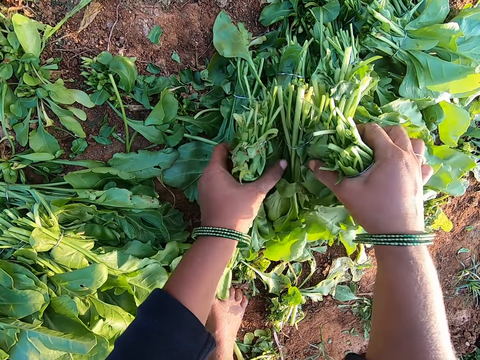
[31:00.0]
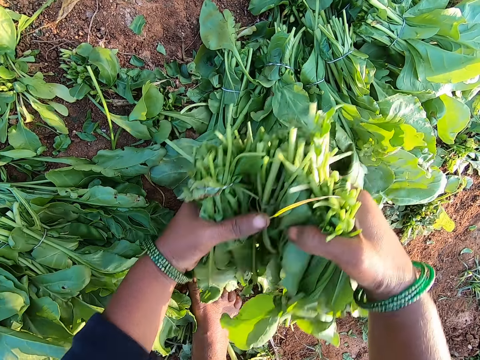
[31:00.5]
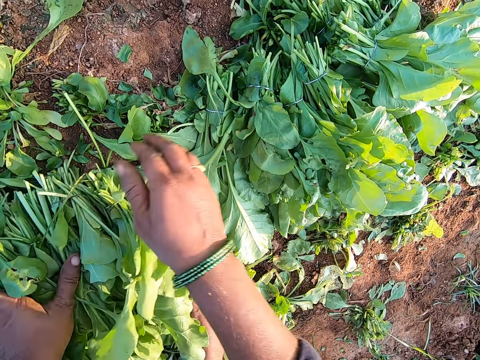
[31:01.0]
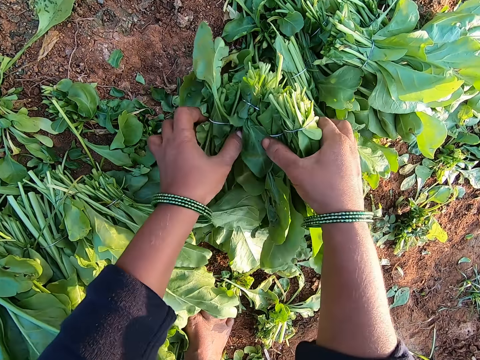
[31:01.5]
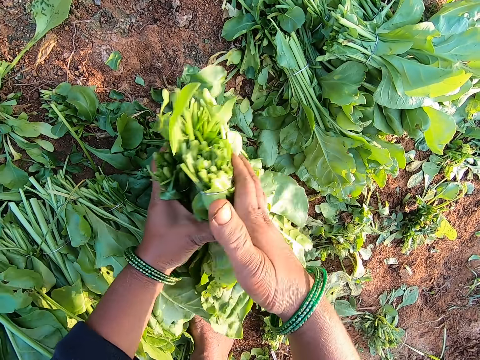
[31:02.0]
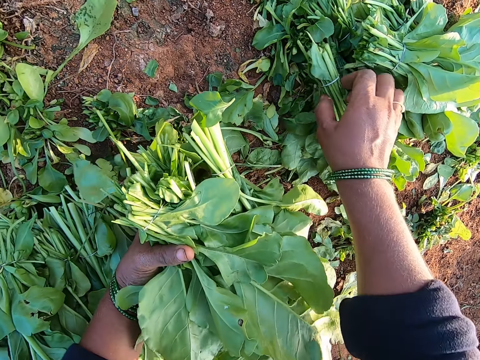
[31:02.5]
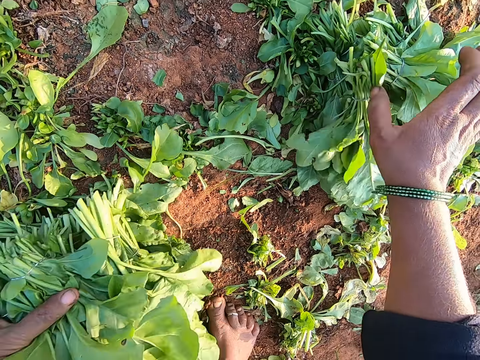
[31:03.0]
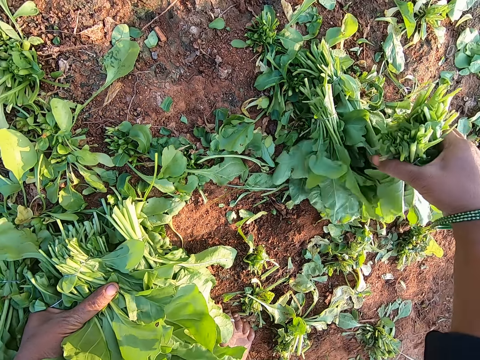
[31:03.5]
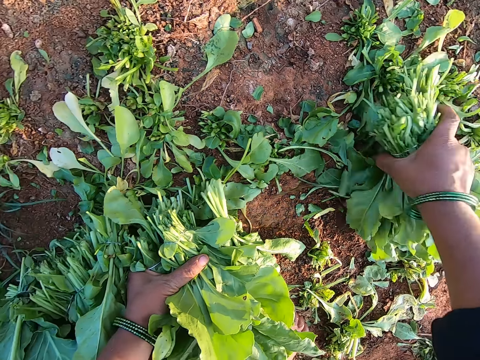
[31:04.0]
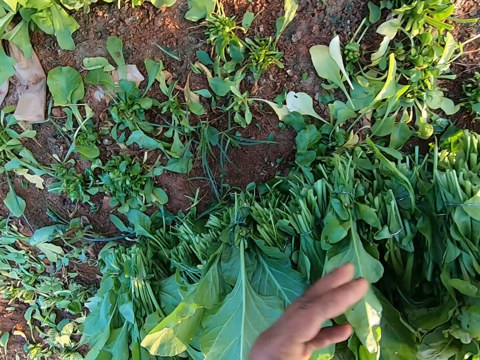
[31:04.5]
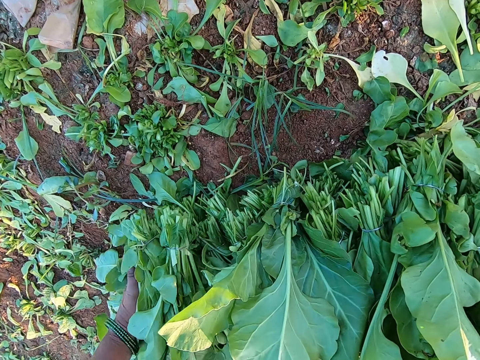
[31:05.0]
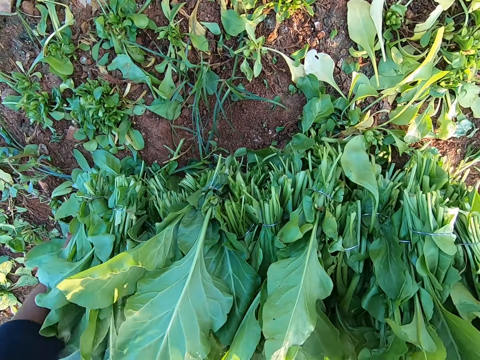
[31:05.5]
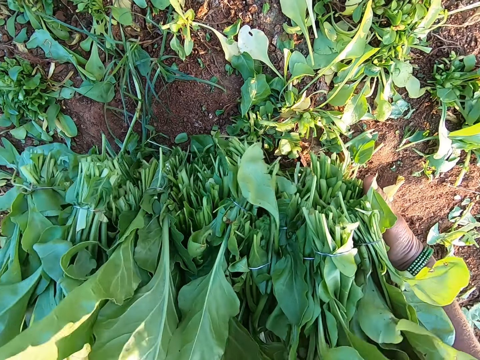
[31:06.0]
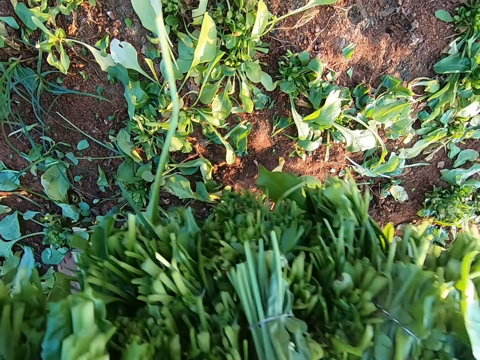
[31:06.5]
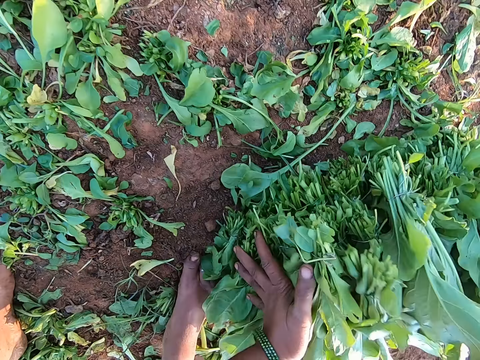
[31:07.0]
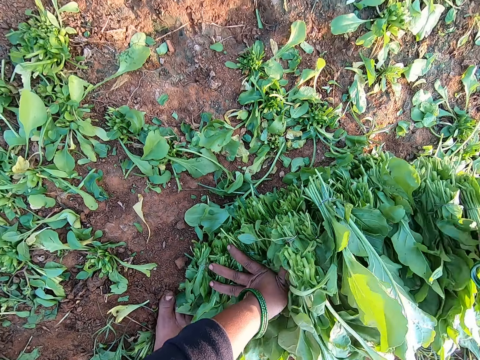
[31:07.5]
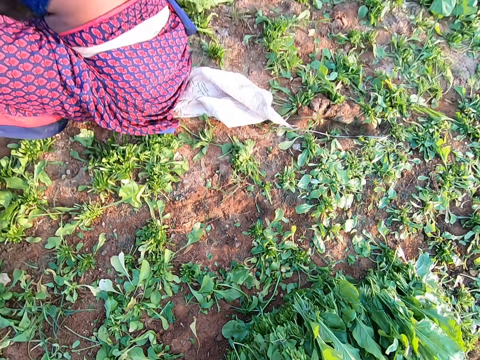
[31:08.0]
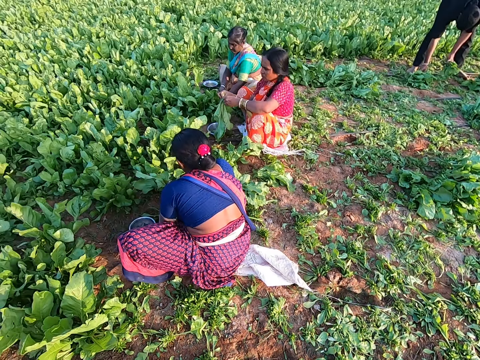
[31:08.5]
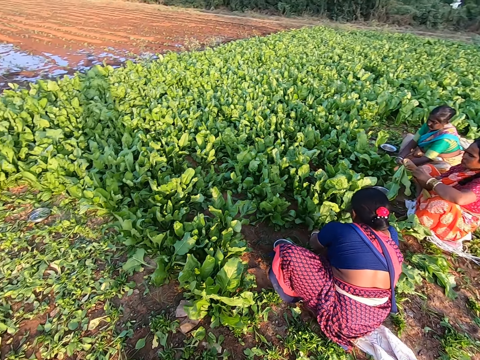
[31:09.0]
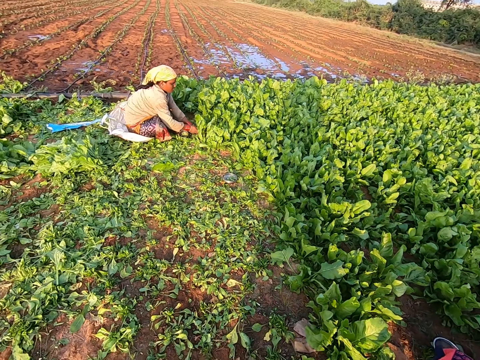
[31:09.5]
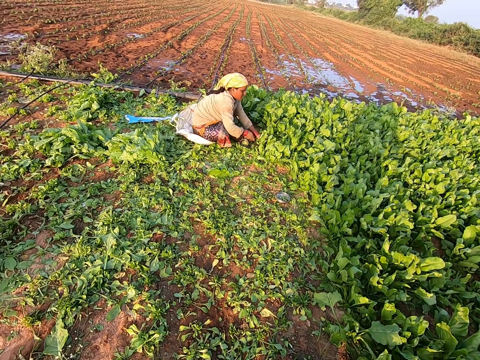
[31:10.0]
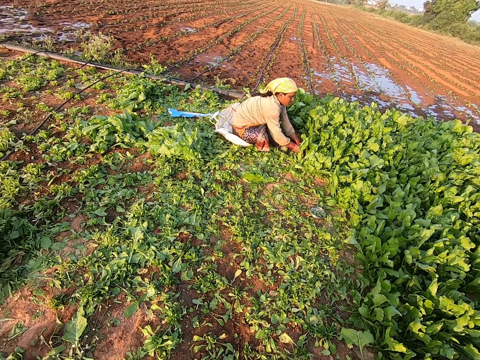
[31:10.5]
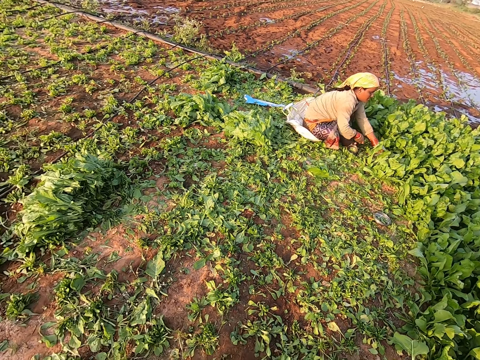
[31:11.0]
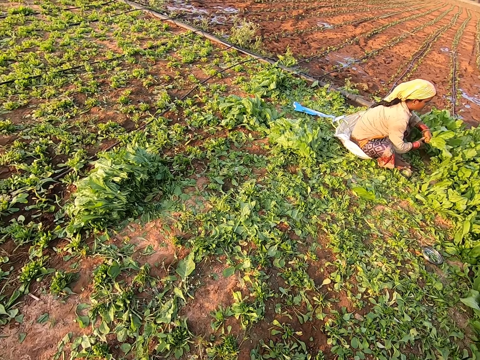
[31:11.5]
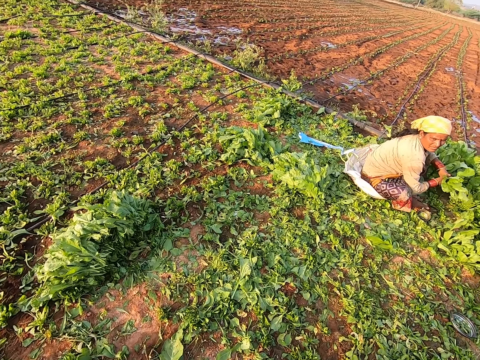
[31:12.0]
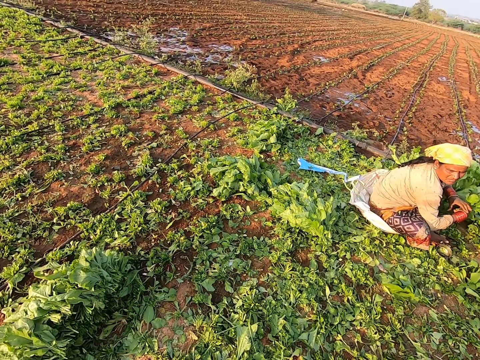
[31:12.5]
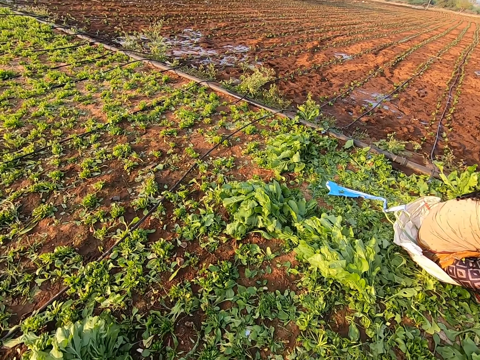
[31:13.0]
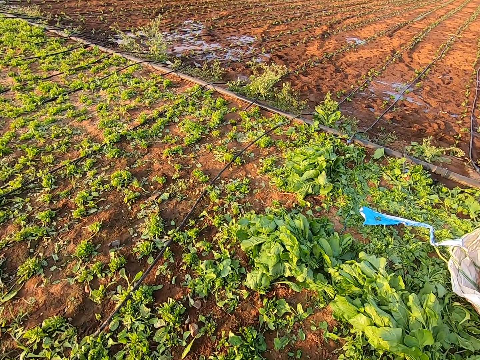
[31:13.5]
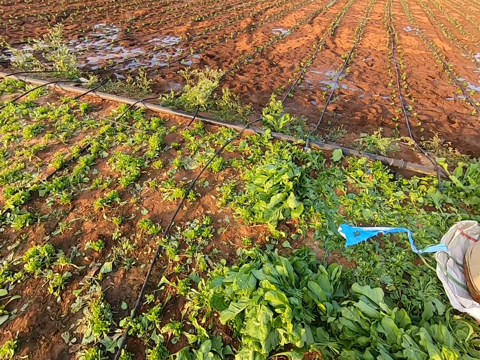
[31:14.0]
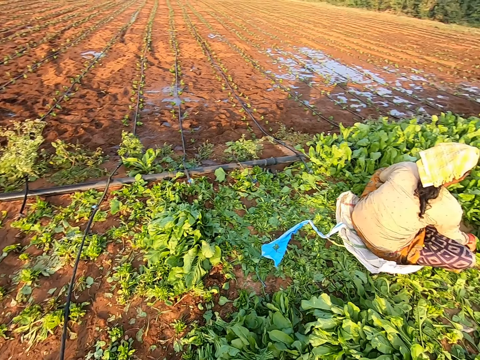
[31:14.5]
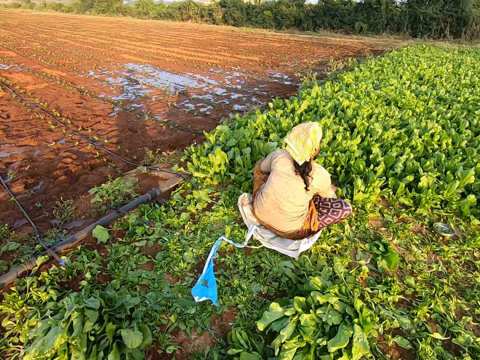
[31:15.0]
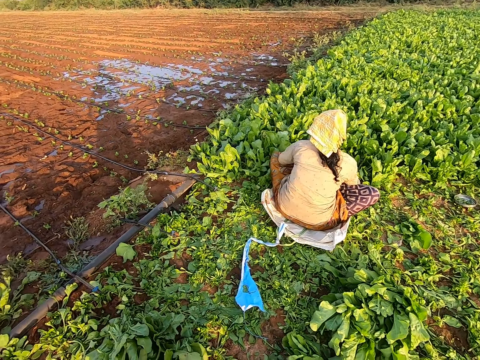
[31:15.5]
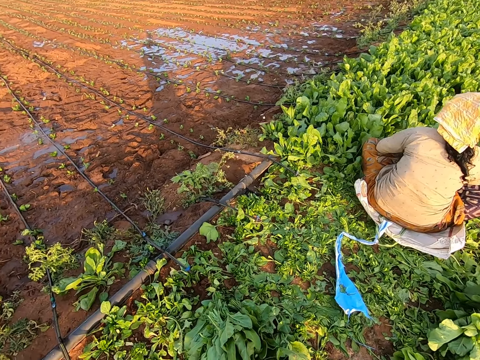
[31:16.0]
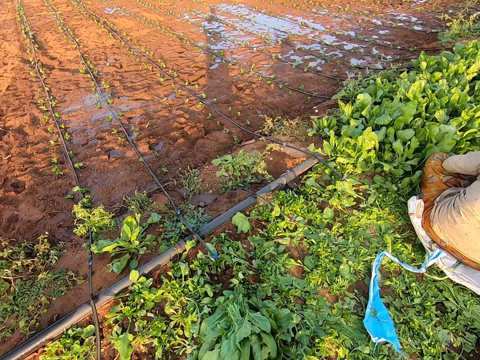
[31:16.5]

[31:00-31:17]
The camera wearer picks the vegetable or kales from the ground with her hands. She places the vegetable in her hands on the vegetable on the ground. She picks the vegetable from the ground with her hands. She holds the vegetable with her left hand. She puts kales on other kales. She picks a vegetable from the ground with her right hand. She puts the vegetable in her right hand on the vegetables on the ground. She packs the vegetable from the ground with her hands. She drops the vegetable in her hands on the vegetable on the ground. A woman picks a vegetable from the ground with her hands. The camera wearer looks around. She walks. She looks around.

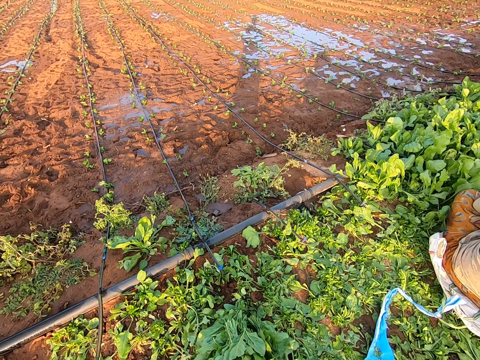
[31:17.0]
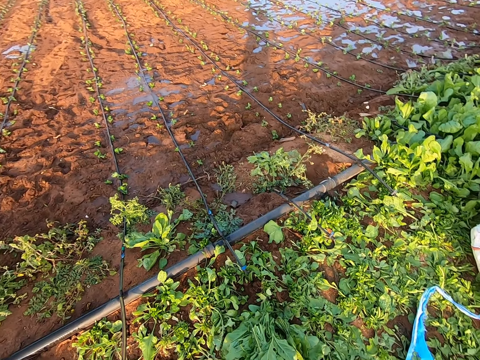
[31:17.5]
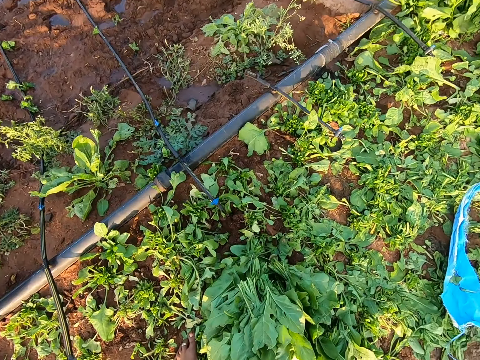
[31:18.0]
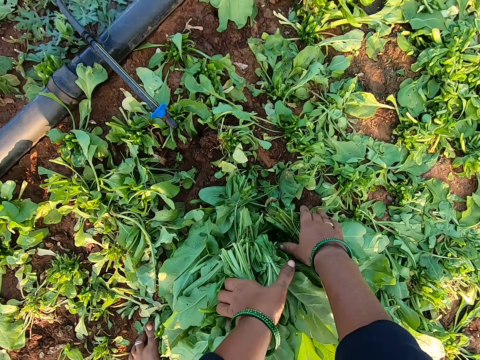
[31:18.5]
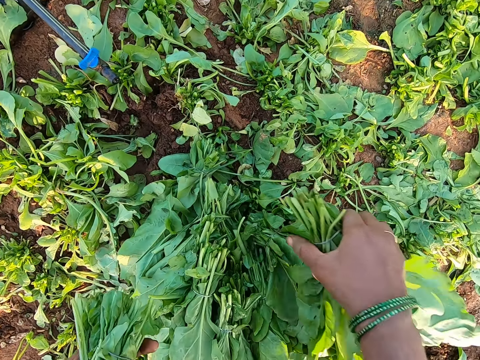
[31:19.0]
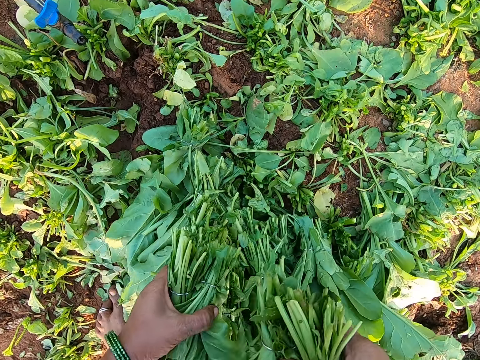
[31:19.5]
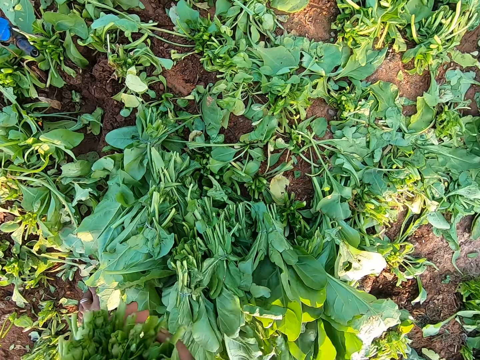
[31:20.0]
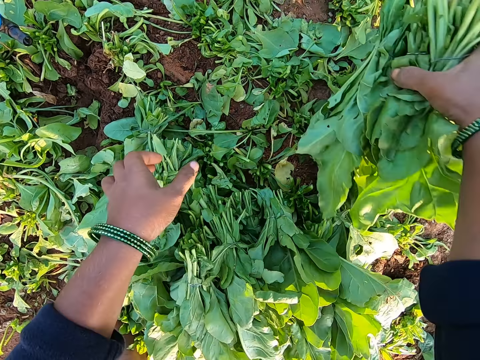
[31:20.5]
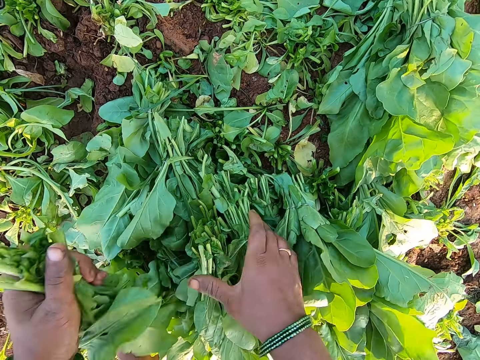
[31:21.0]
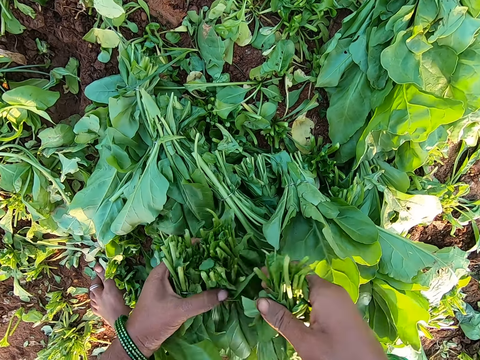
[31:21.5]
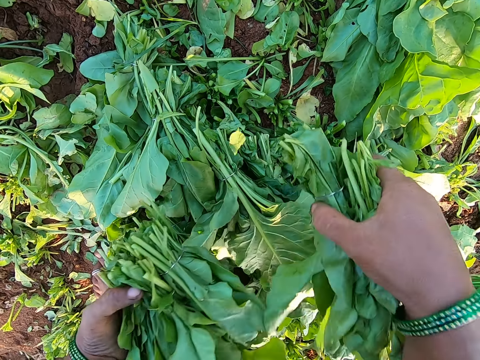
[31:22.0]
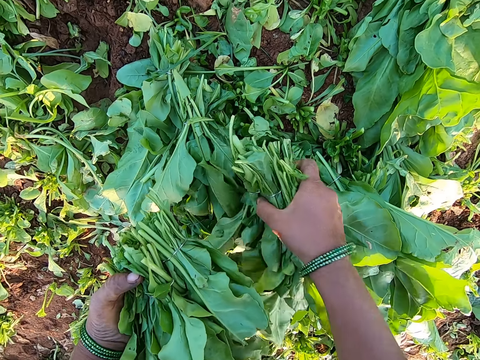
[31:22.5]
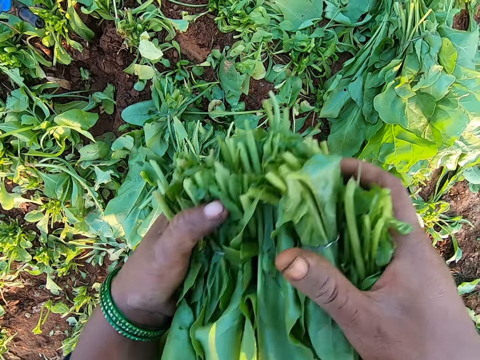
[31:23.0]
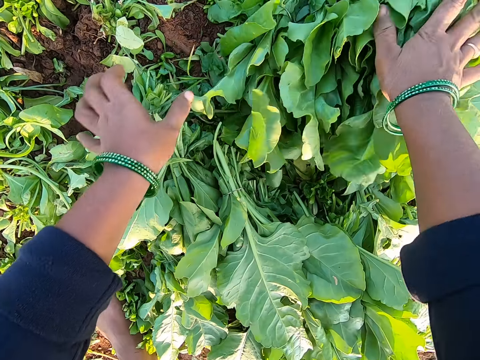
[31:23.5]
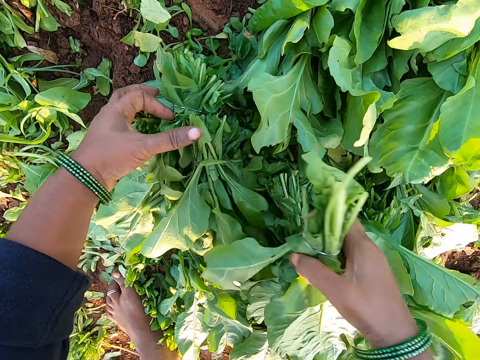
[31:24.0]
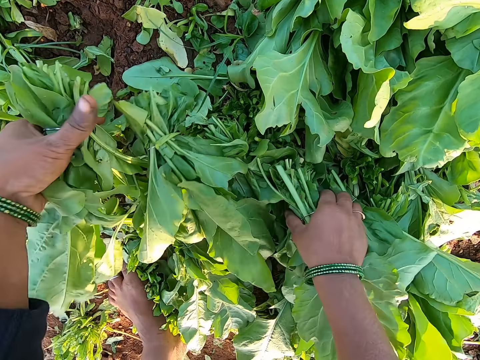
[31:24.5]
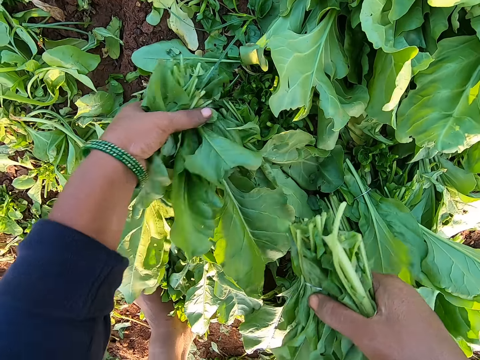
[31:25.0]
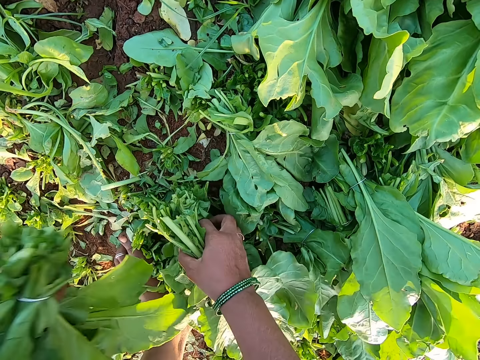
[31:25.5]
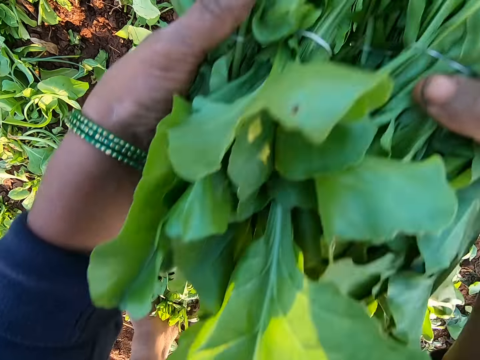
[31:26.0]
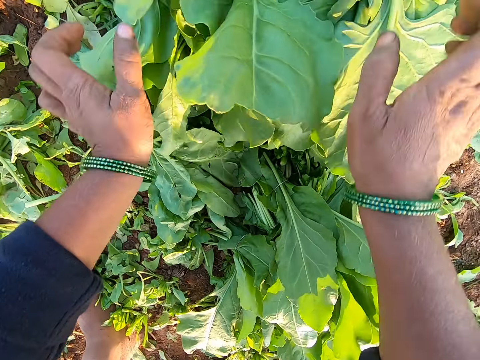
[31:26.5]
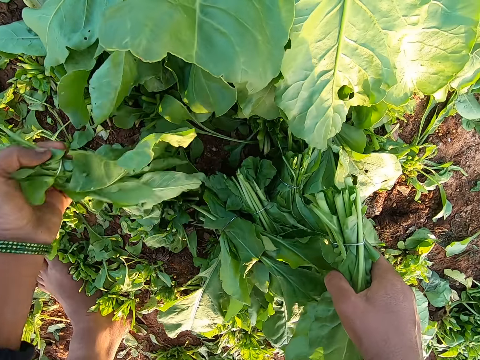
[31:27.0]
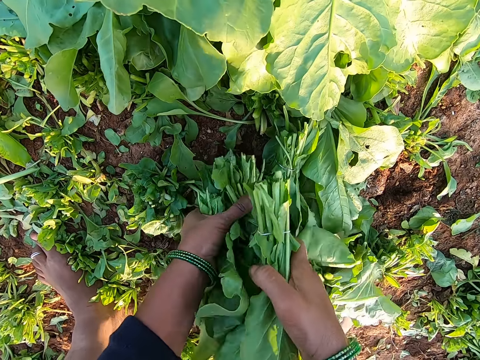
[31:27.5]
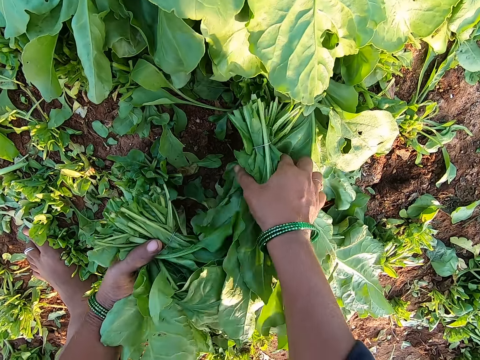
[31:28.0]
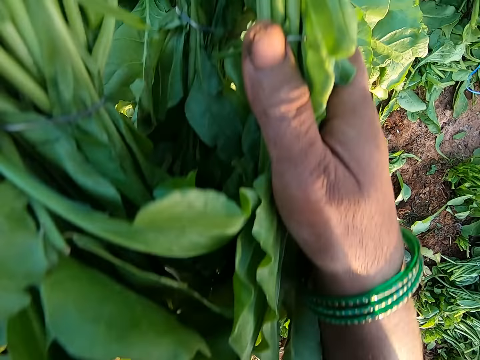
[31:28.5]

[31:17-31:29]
The camera wearer interacts with a woman and another woman. She packs a vegetable from the ground with her hands. She drops the vegetable on the vegetable on the ground with her right hand. She packs a vegetable from the ground with her left hand. She packs a vegetable from the ground with her right hand. She drops the vegetable on the ground with her hands. She packs a vegetable from the ground with her hands. She drops the vegetable on the ground with her hands. She packs a vegetable from the ground with her hands.
